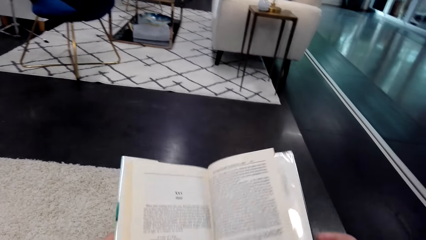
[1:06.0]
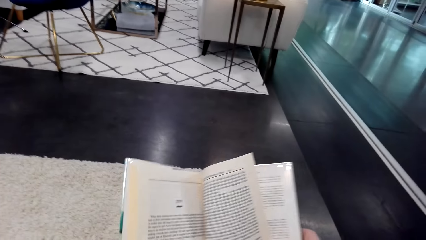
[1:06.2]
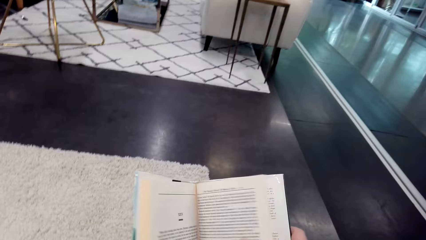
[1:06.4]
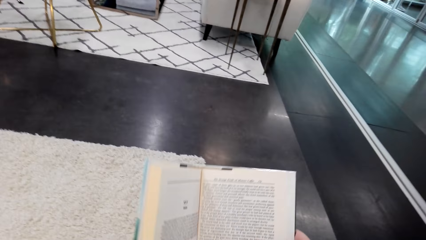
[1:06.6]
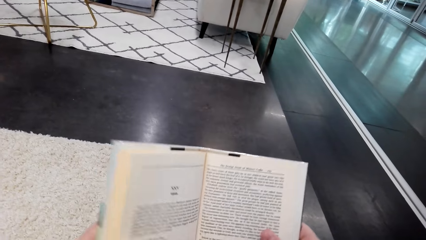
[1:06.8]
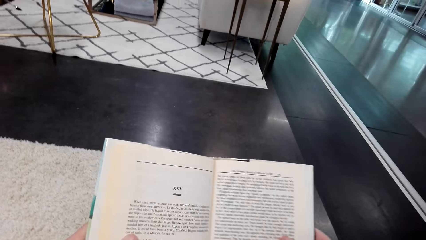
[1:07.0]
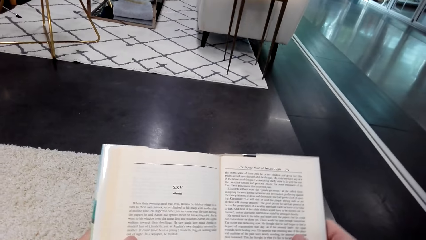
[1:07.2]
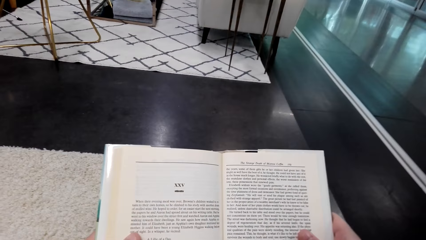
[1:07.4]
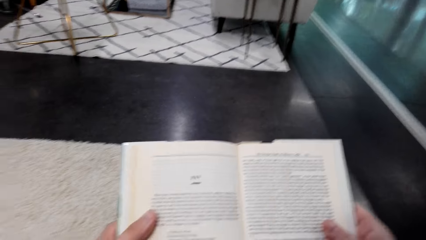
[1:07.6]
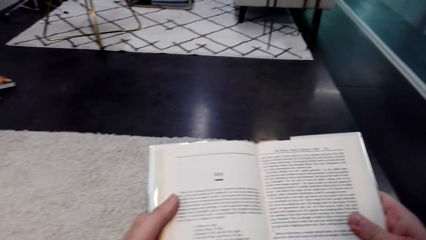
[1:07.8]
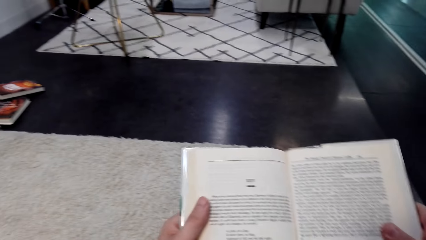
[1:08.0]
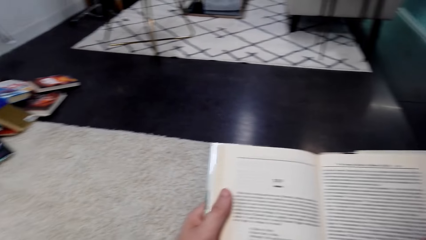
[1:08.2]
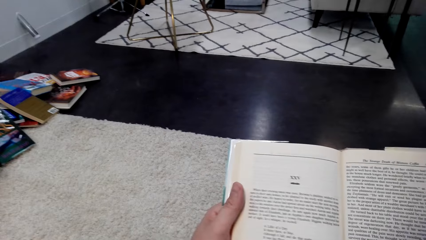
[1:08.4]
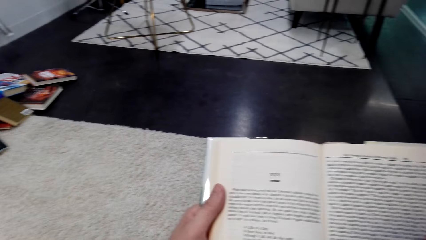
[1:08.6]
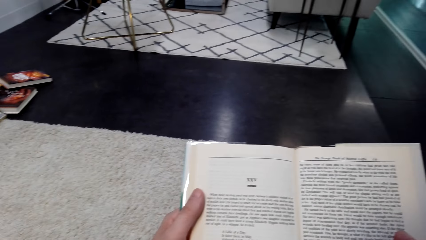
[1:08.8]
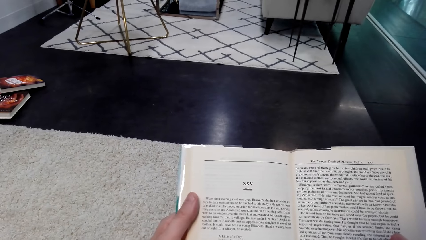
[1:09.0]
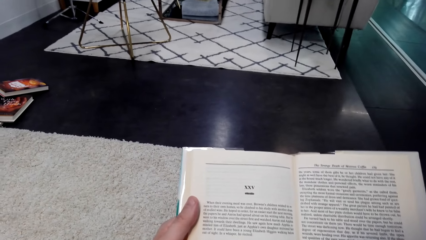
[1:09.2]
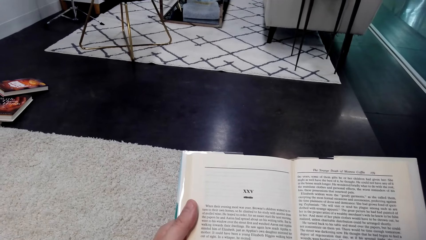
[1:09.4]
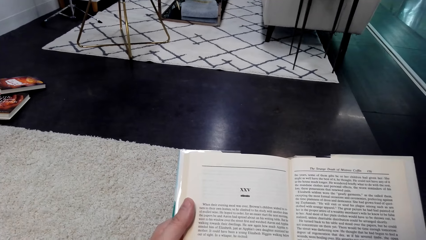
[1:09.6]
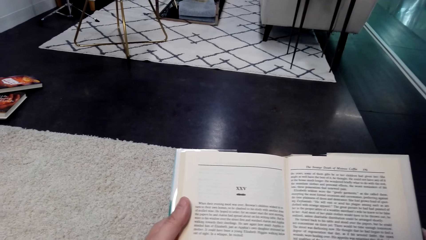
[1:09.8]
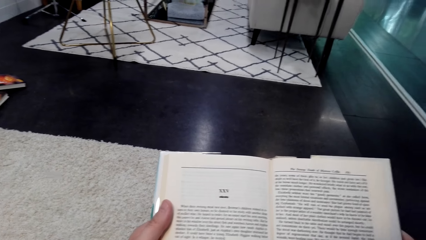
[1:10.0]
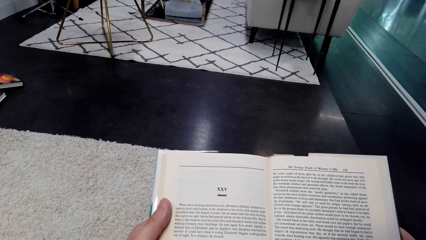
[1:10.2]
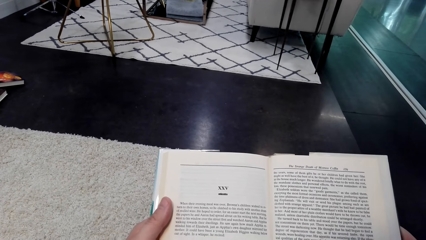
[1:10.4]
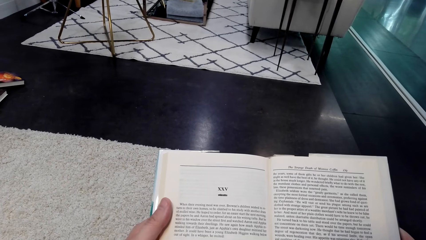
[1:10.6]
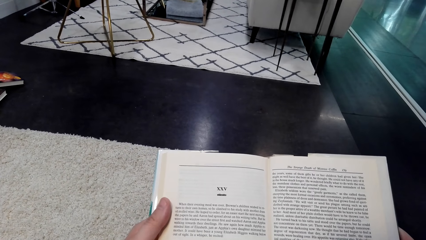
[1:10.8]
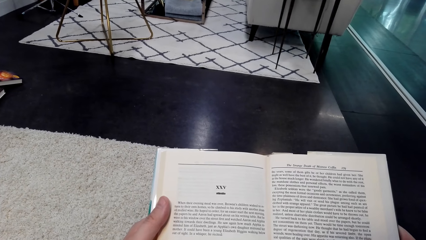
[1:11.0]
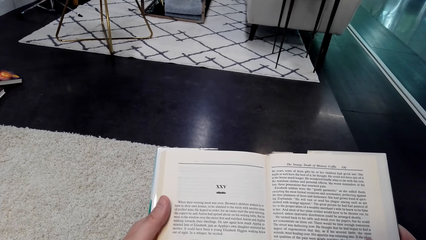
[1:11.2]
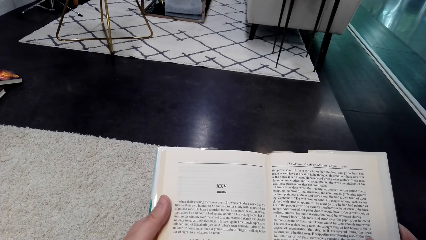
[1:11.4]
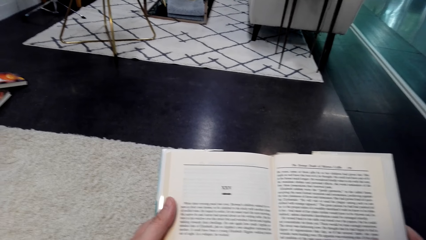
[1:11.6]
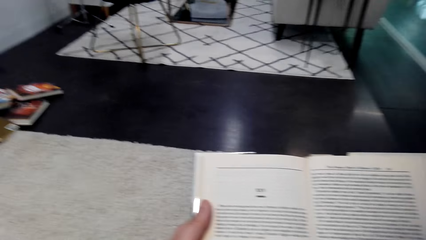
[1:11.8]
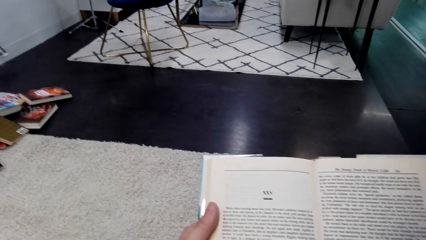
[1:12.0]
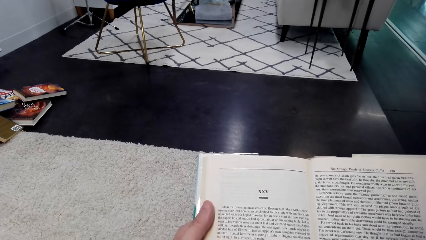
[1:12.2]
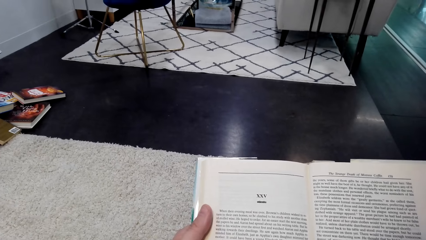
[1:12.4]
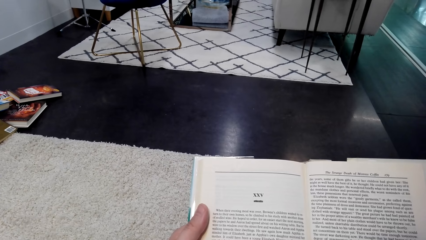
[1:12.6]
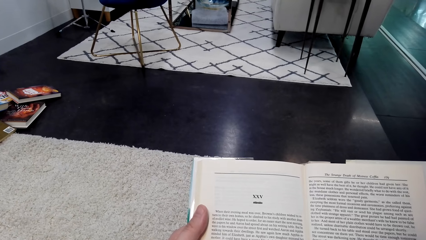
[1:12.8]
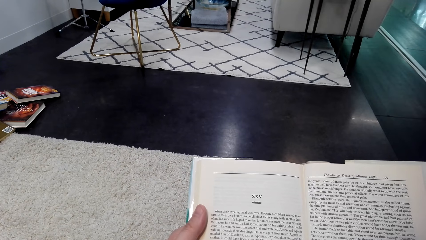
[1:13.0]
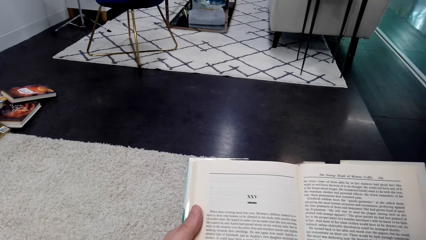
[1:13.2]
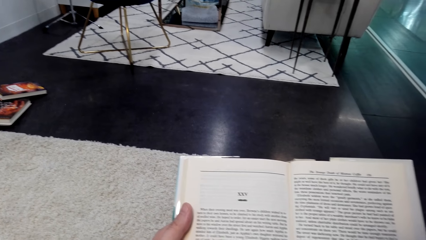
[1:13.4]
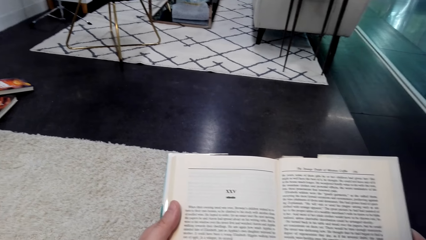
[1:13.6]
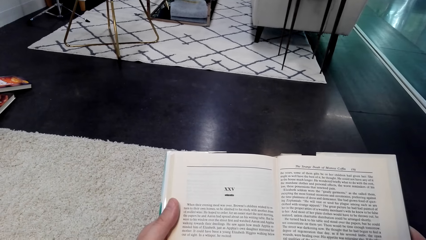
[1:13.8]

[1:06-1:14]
The camera wearer reads the book.

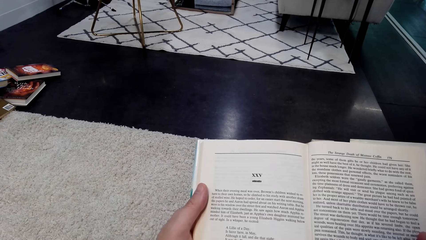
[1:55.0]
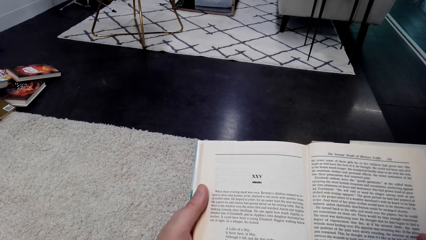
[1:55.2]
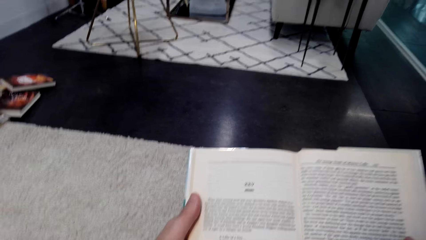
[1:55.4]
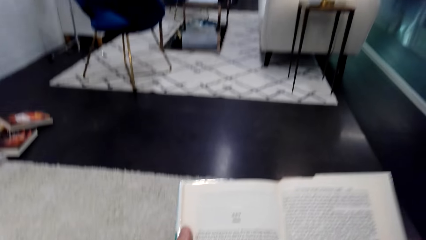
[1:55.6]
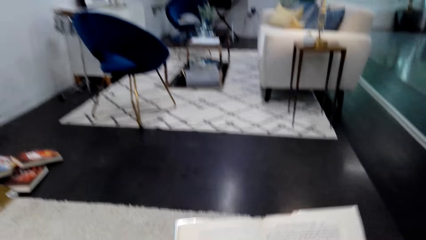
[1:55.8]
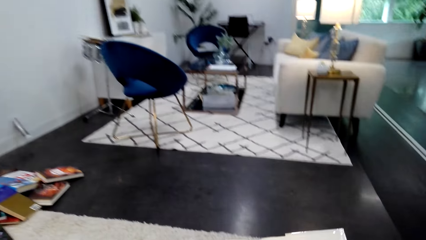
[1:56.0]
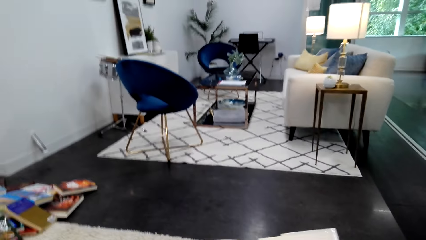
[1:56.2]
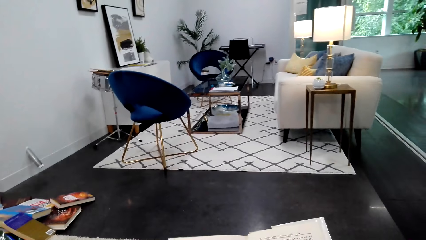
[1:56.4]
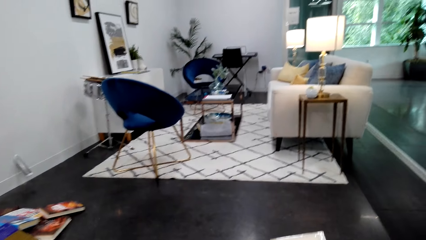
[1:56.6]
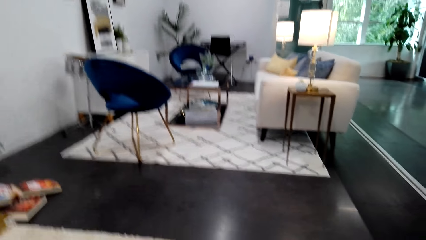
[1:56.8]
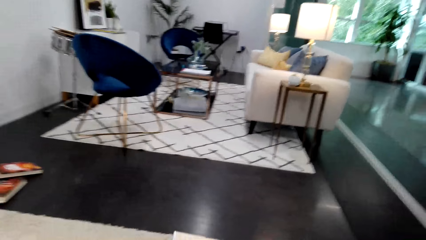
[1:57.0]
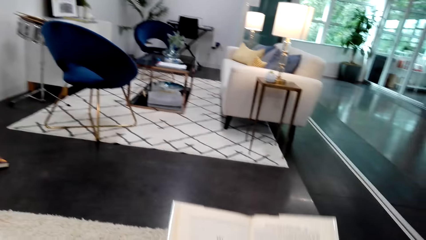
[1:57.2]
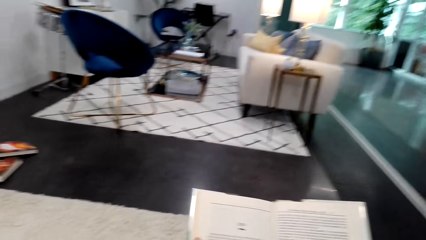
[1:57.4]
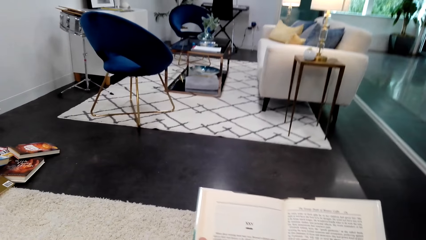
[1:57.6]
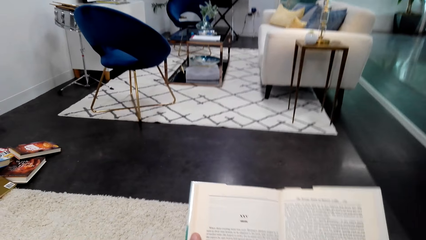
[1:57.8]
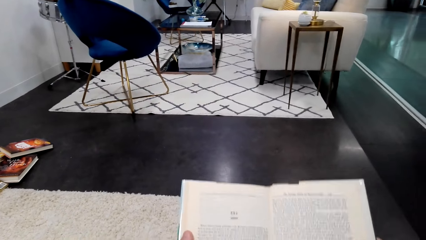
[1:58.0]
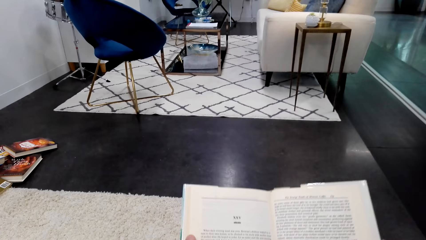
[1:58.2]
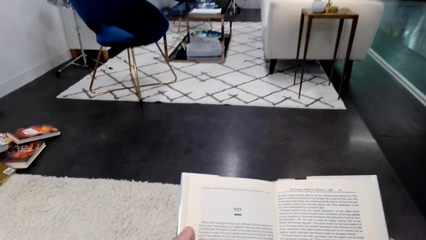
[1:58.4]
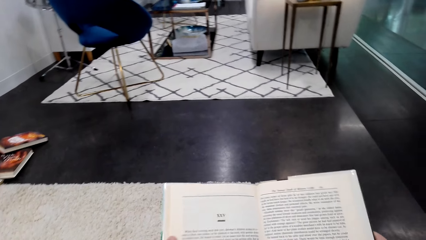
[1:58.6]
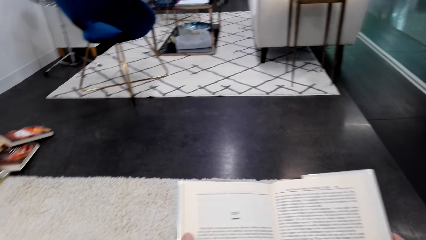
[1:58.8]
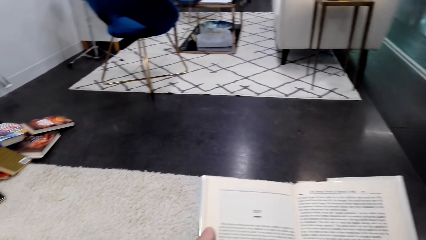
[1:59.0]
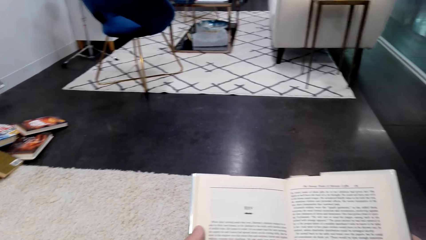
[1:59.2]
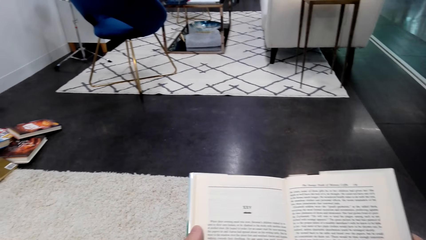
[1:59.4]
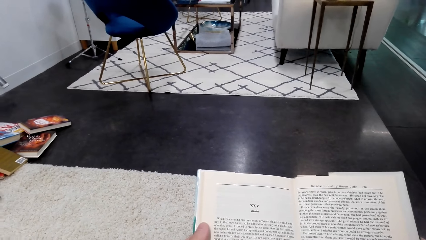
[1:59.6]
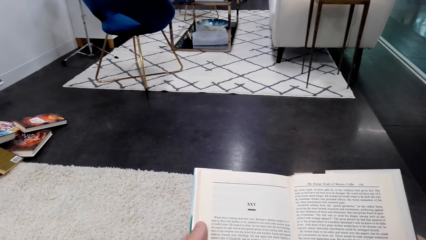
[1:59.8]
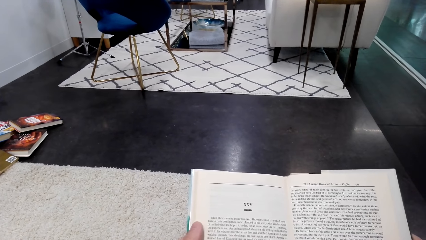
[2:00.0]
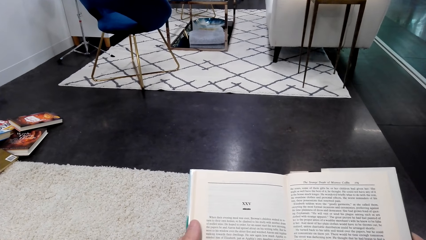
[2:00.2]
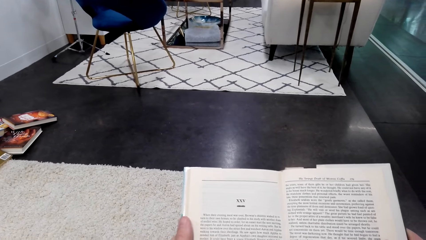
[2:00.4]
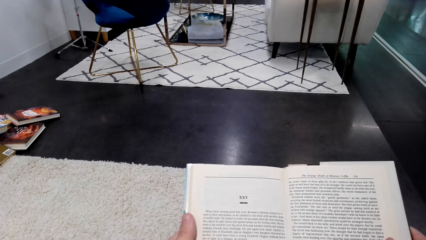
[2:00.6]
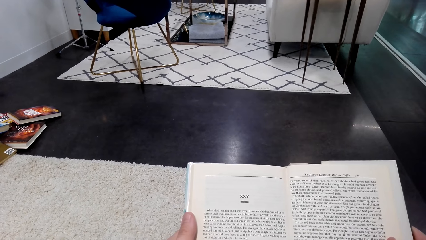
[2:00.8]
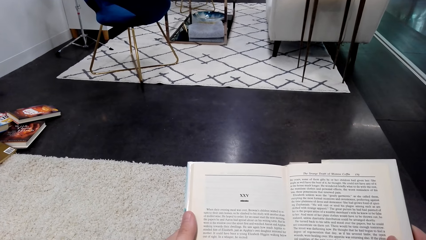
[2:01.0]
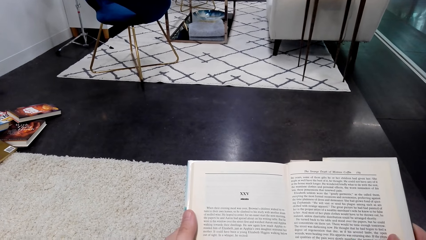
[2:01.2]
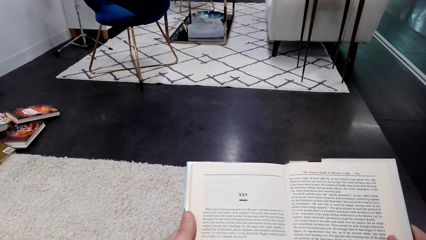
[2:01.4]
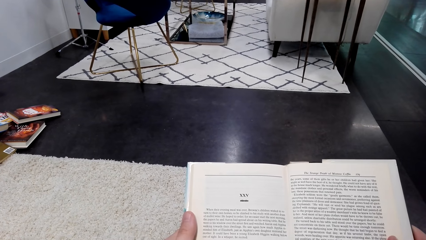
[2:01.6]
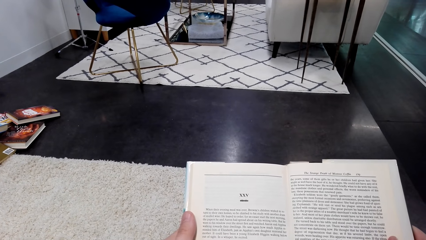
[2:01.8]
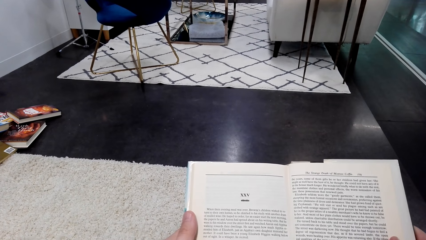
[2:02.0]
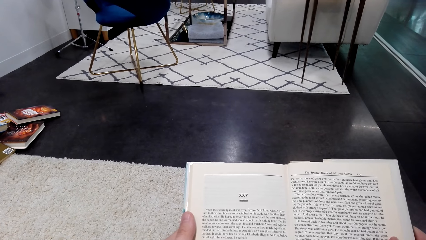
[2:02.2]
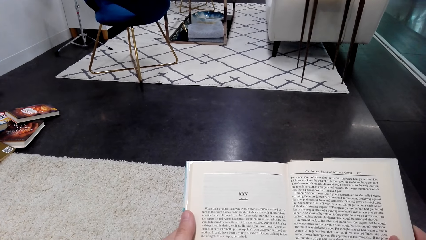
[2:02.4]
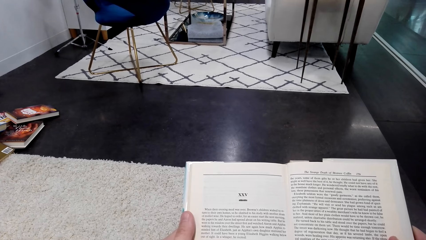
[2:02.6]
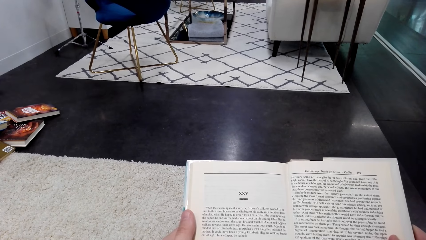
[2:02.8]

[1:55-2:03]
The camera wearer looks around. They read the book.
